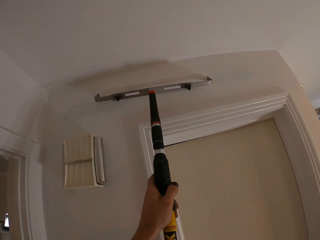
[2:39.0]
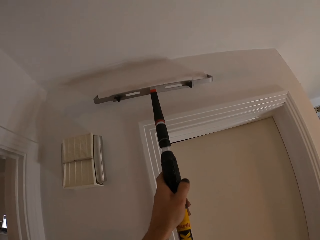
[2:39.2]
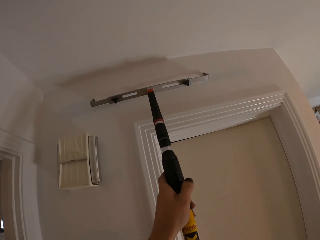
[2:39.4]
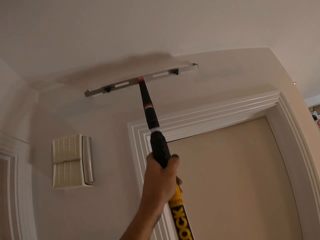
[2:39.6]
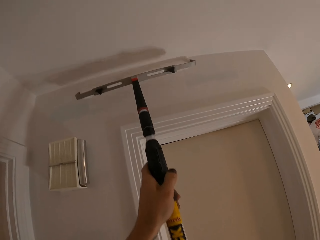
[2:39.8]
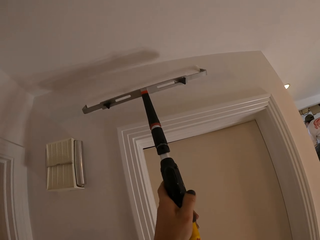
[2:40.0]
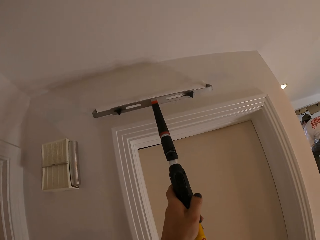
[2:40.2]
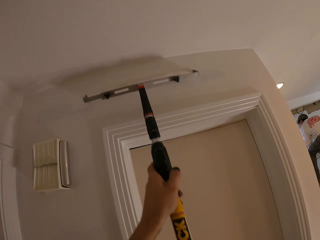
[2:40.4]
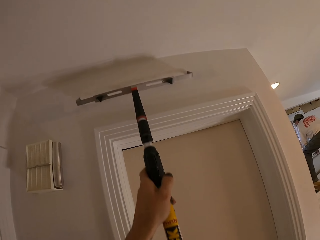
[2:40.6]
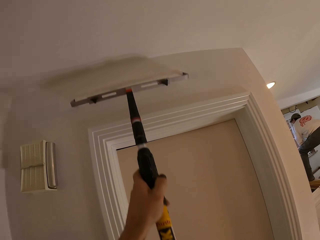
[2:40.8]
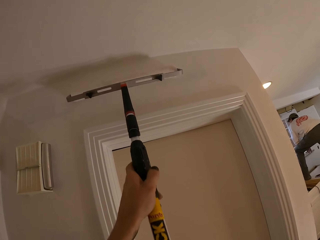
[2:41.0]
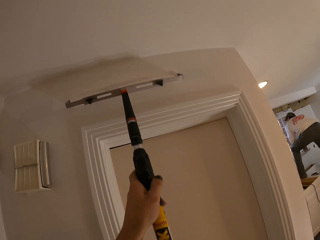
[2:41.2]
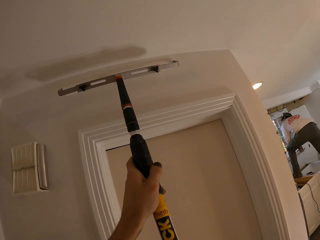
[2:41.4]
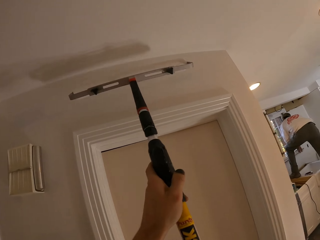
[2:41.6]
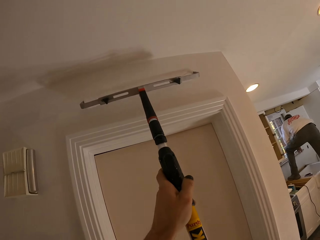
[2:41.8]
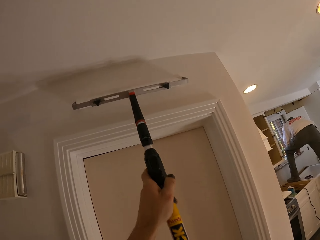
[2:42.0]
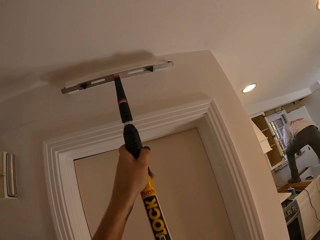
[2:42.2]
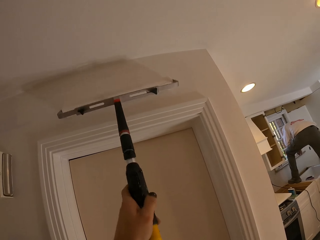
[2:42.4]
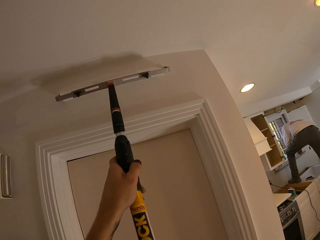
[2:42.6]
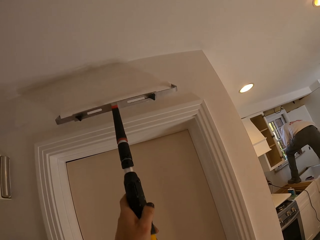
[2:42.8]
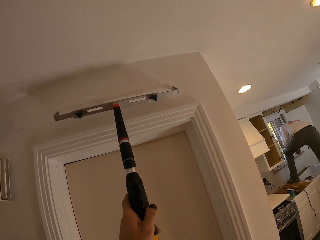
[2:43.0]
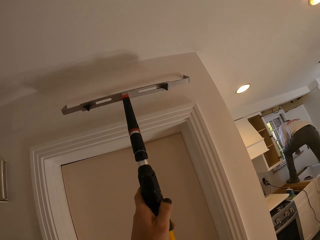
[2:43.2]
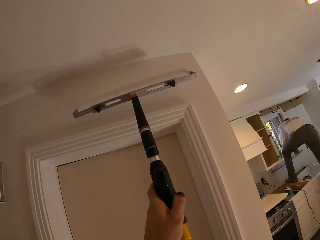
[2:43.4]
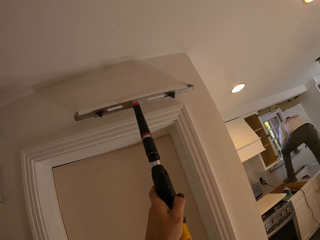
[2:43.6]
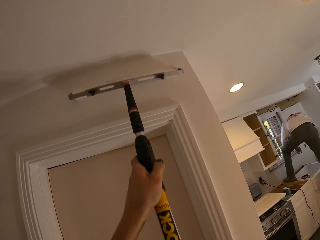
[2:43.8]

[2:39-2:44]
The camera wearer paints on the house wall.

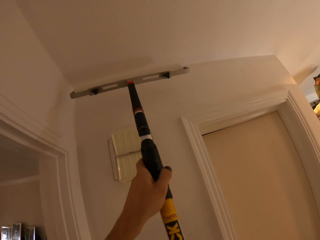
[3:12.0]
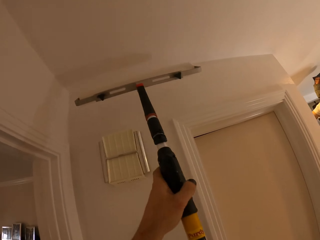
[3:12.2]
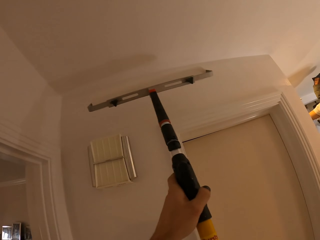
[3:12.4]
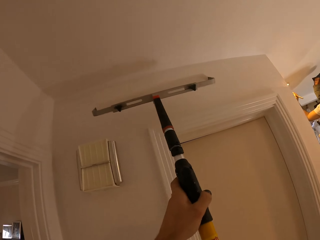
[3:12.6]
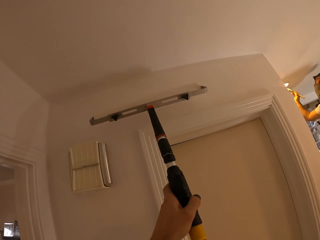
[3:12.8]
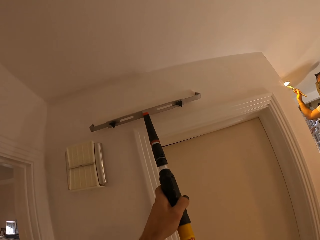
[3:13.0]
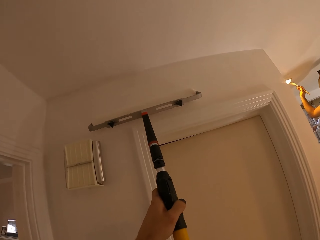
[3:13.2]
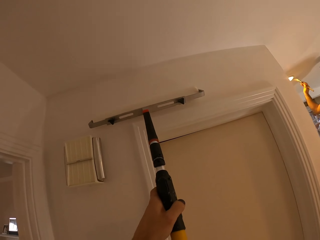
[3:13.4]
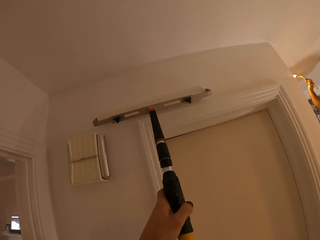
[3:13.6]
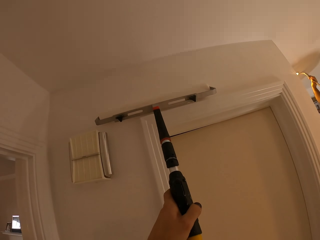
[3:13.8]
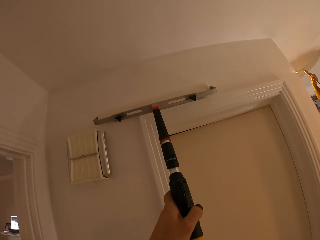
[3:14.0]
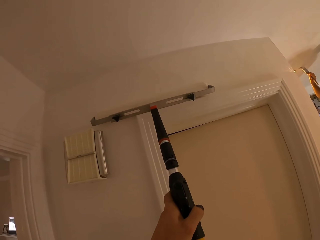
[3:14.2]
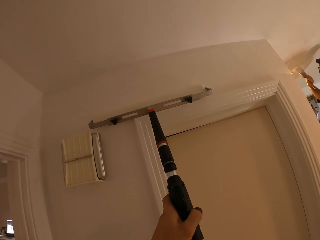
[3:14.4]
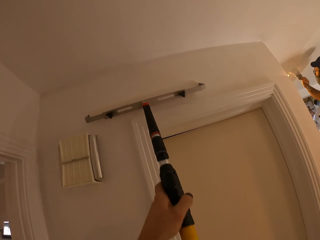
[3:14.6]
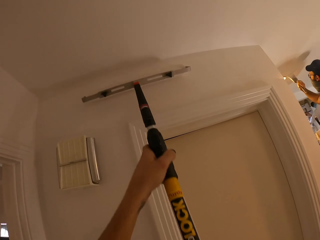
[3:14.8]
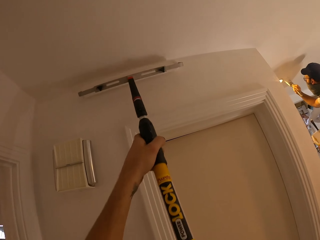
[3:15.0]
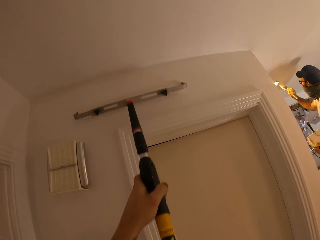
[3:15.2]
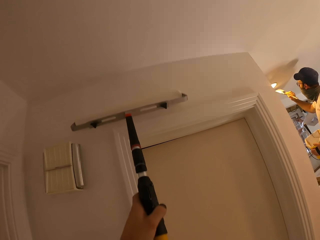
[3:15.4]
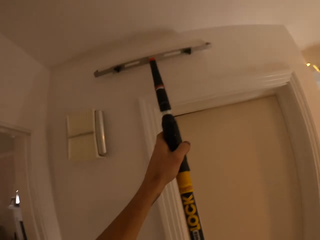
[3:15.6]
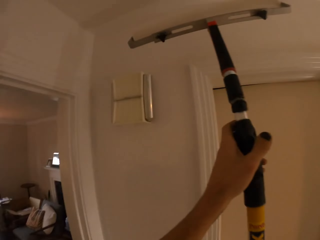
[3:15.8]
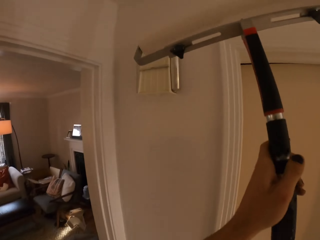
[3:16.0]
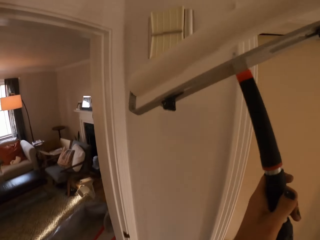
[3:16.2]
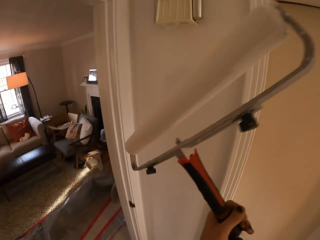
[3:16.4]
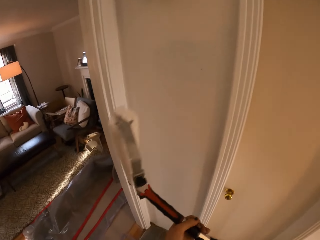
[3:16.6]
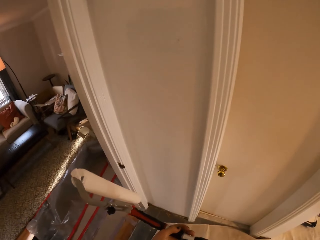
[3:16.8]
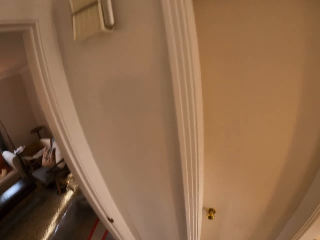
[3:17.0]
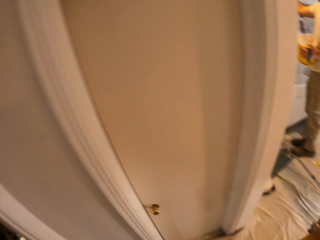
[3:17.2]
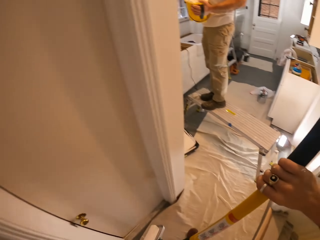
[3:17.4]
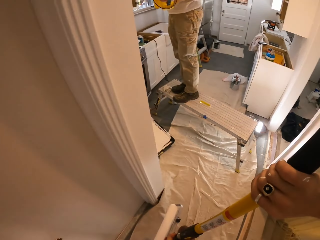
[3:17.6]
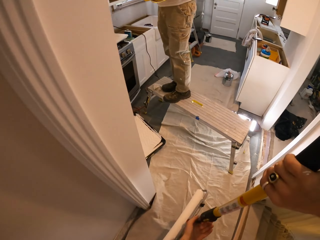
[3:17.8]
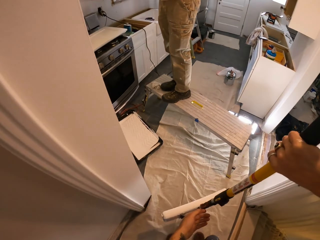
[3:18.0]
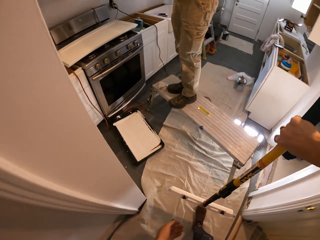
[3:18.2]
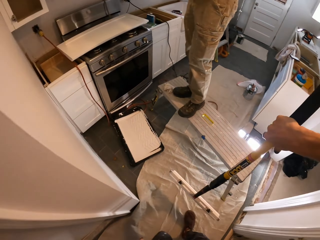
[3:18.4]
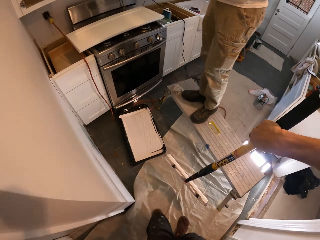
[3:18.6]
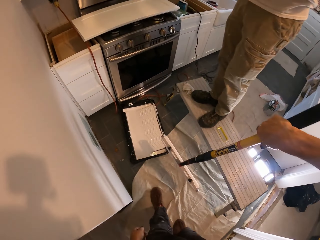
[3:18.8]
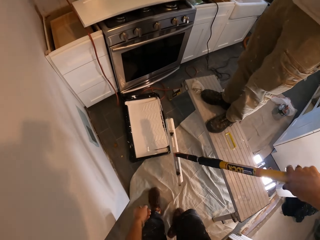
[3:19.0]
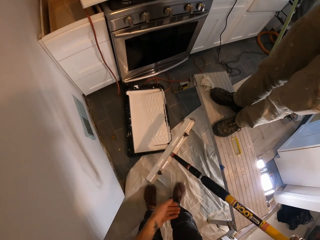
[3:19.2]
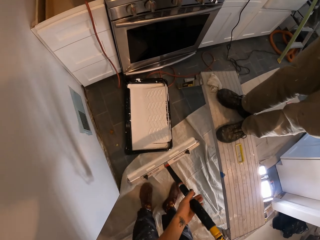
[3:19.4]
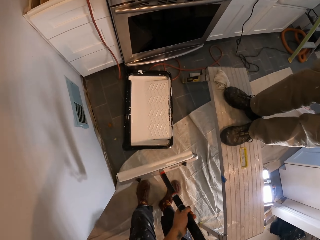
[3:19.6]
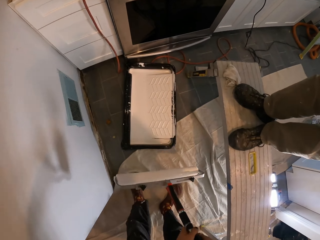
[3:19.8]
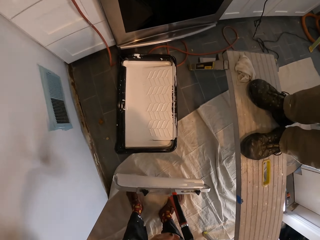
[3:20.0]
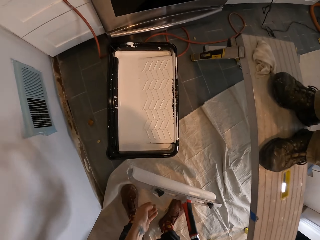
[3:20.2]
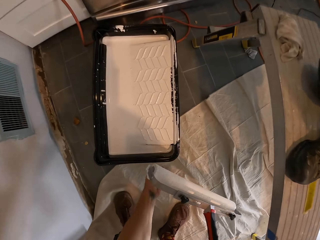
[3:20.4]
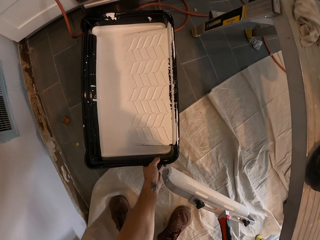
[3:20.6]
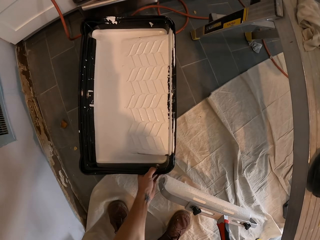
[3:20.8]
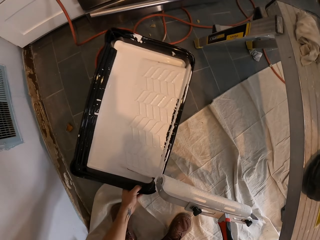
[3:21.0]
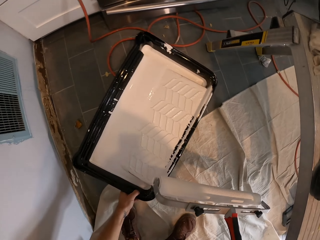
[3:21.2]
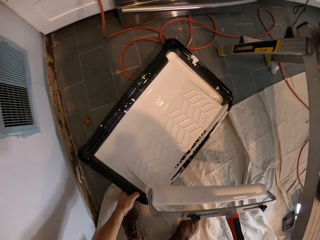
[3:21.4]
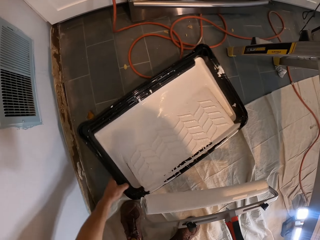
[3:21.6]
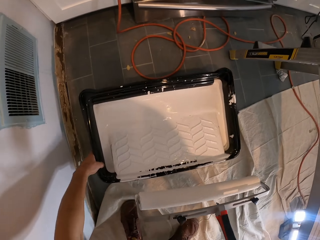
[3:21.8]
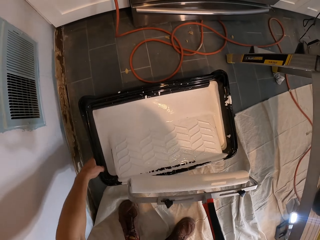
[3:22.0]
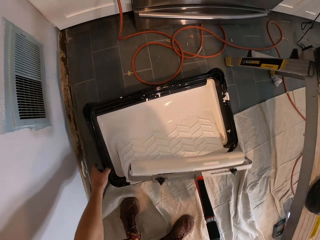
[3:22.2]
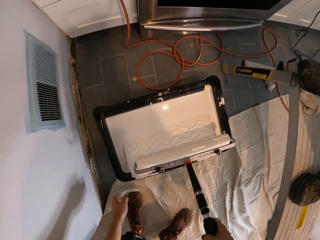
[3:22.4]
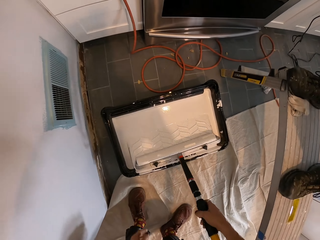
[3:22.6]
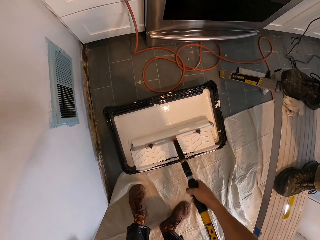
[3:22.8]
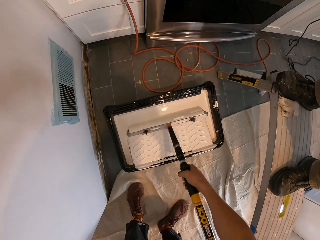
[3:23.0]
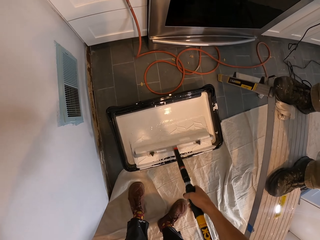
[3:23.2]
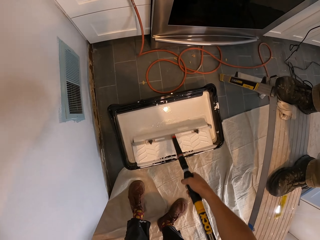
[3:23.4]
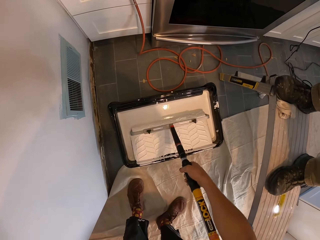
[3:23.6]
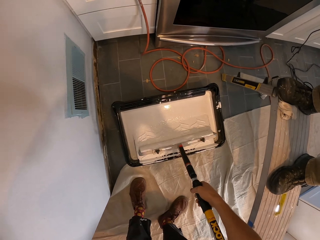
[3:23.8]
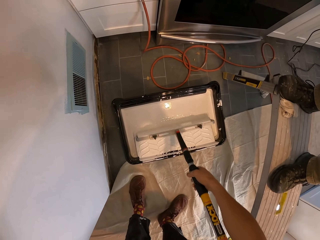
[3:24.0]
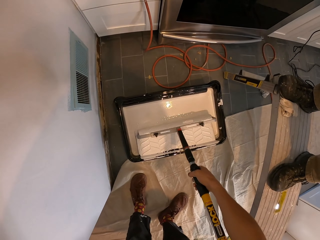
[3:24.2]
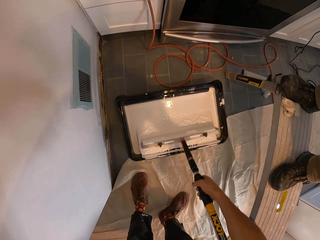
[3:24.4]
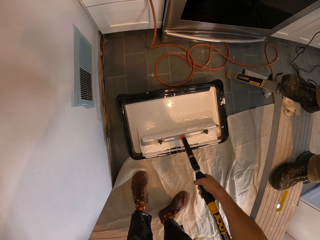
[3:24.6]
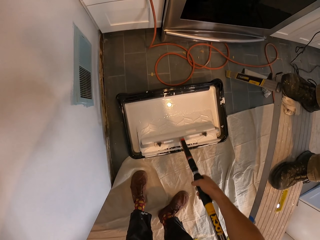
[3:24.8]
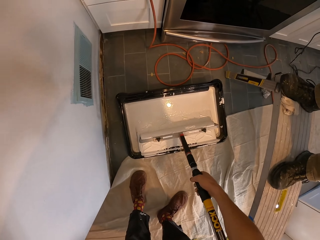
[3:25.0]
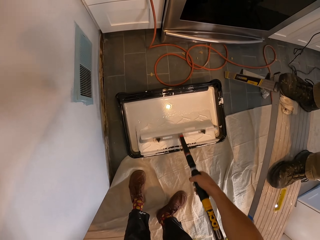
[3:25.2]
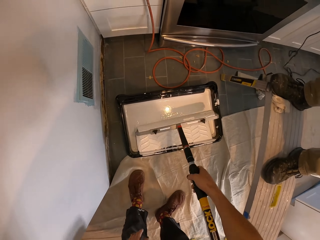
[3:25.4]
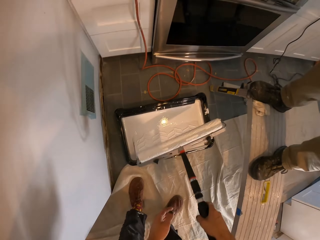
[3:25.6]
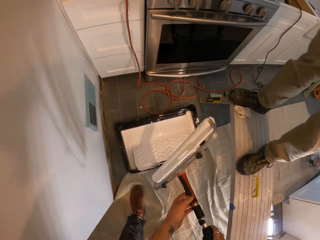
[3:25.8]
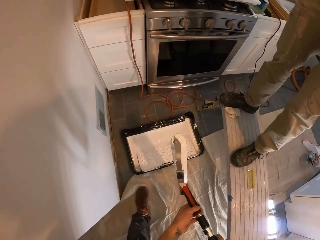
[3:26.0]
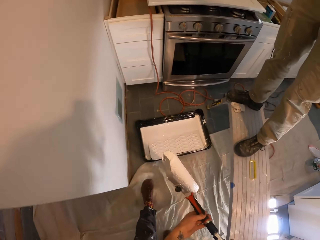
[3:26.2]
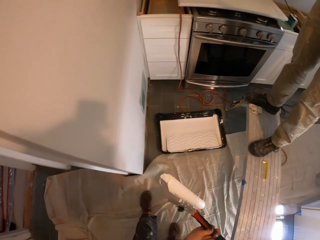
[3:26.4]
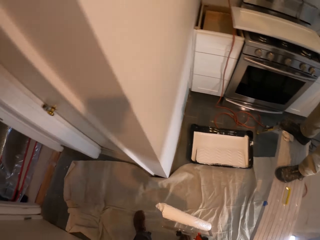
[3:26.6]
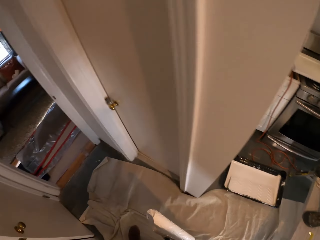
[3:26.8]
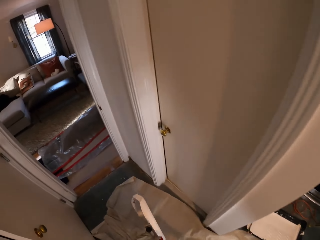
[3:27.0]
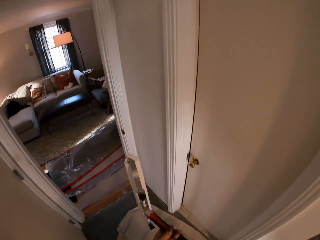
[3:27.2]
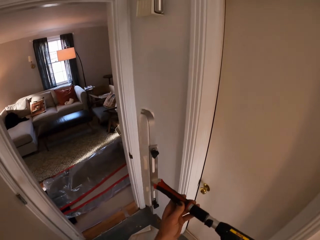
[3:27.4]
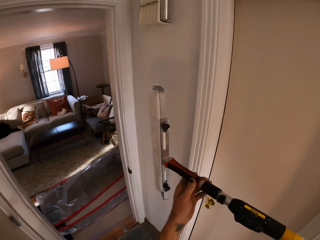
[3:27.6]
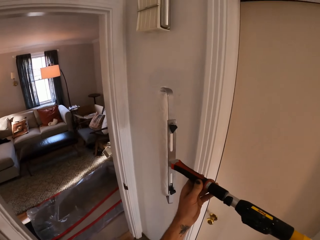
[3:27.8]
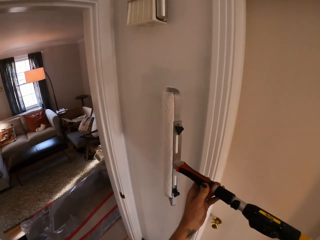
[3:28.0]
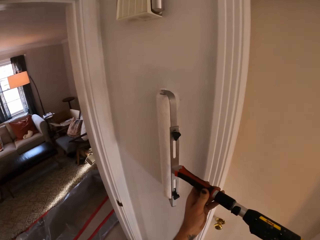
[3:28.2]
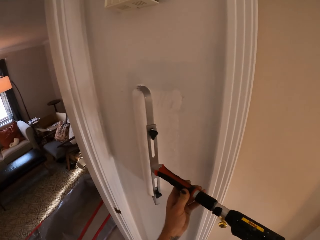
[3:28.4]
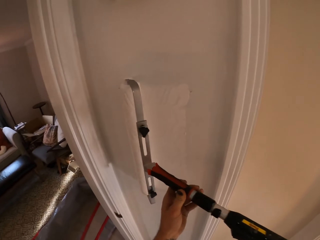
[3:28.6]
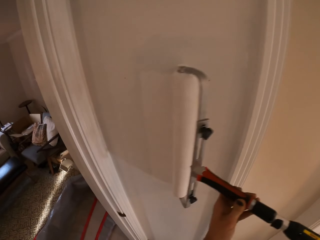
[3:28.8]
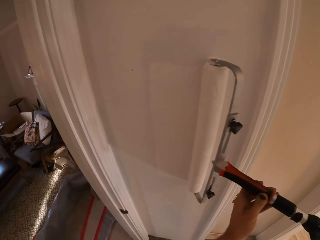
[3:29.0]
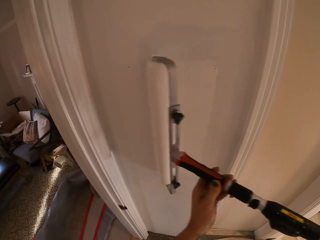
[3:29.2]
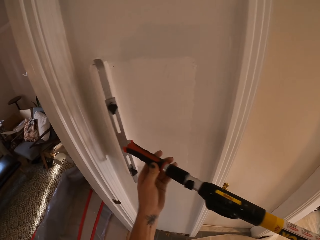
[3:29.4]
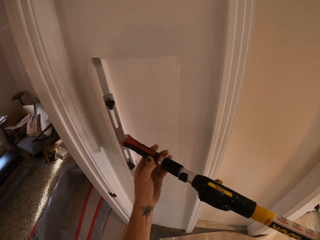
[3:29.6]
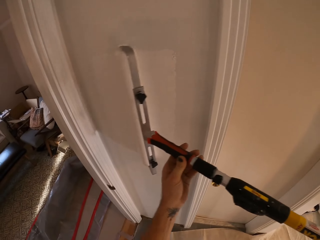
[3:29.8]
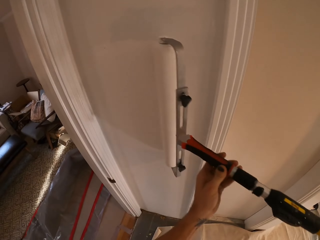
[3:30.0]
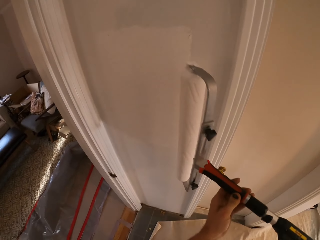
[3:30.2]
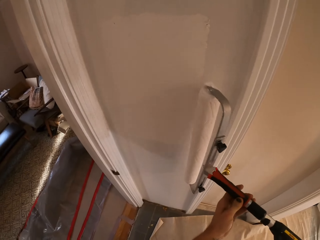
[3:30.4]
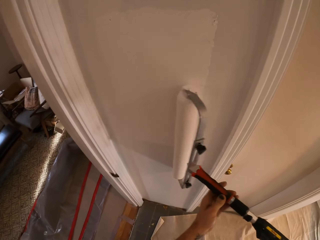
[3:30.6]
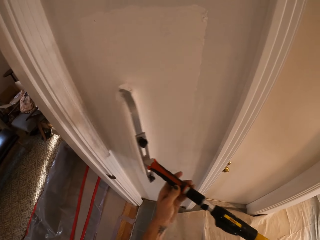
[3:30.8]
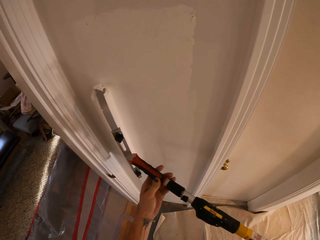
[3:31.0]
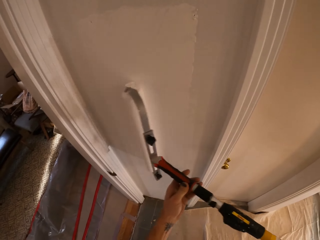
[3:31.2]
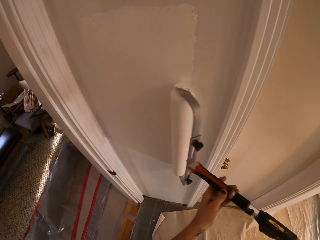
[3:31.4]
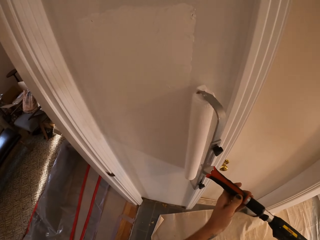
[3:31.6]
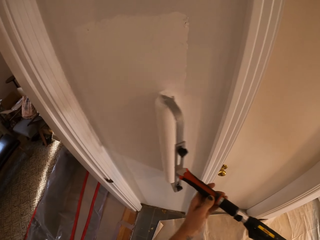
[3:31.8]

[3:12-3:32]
A man paints the ceiling. The camera wearer looks around the house and walks around the house. They rotate the paint can. They dip the painting roller in the paint. They rub the roller on the paint. They lift the paint roller. They walk around the house. They paint on the house wall.
